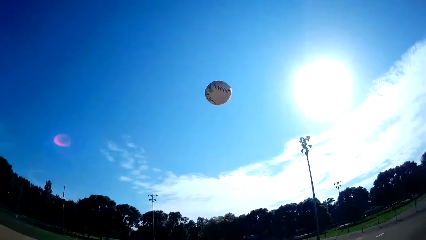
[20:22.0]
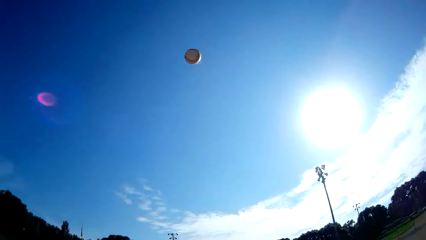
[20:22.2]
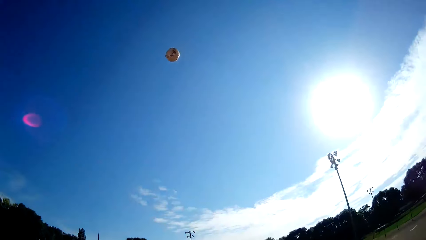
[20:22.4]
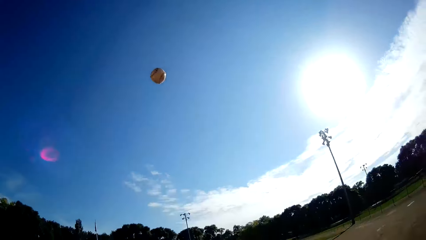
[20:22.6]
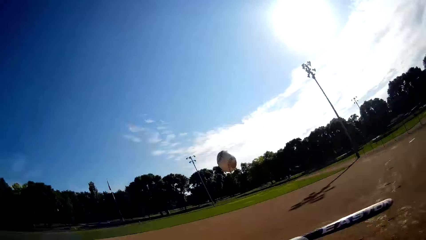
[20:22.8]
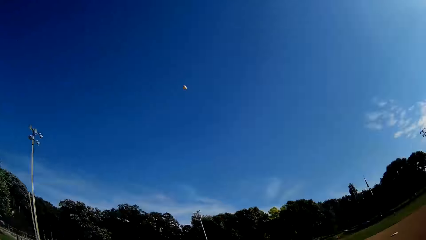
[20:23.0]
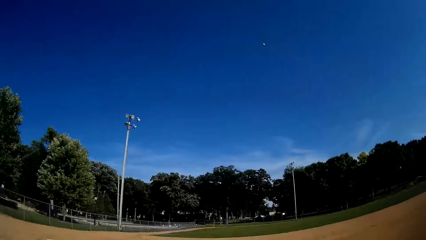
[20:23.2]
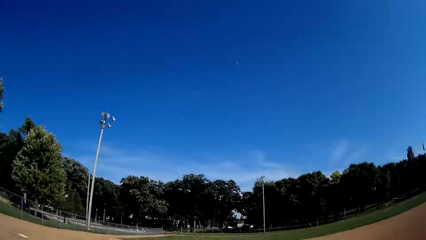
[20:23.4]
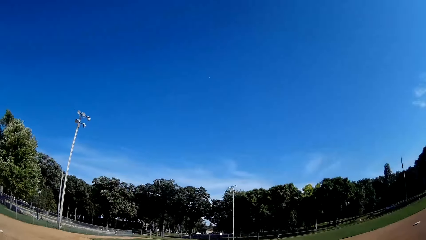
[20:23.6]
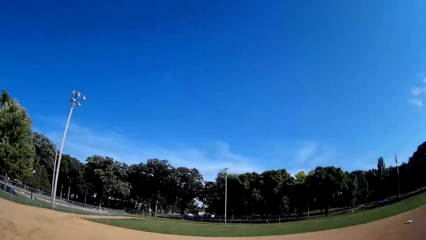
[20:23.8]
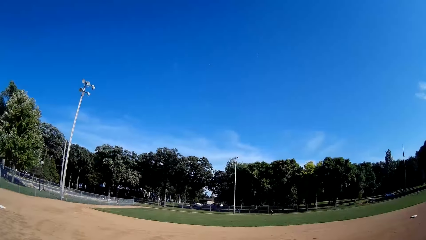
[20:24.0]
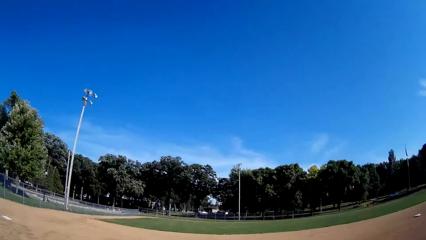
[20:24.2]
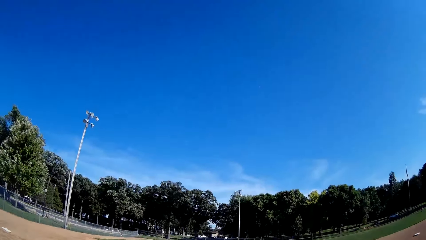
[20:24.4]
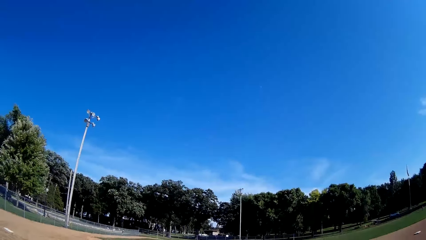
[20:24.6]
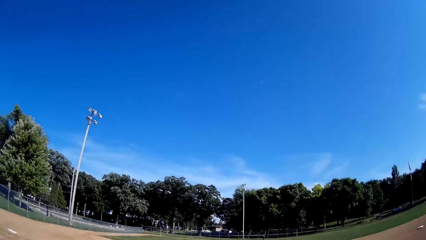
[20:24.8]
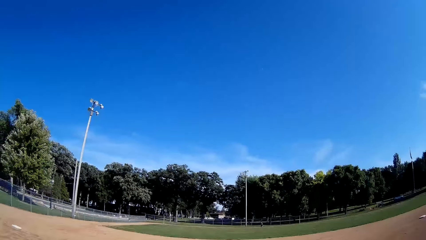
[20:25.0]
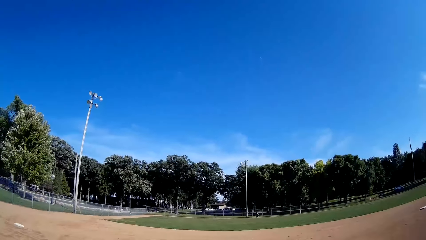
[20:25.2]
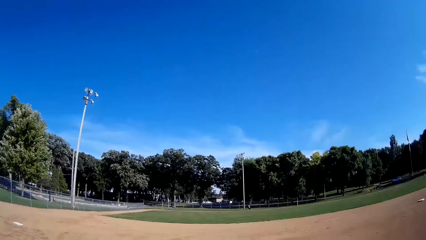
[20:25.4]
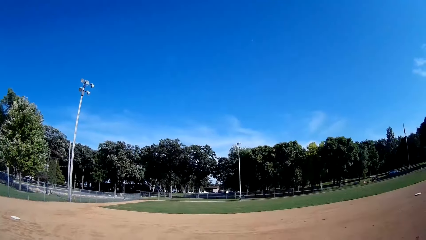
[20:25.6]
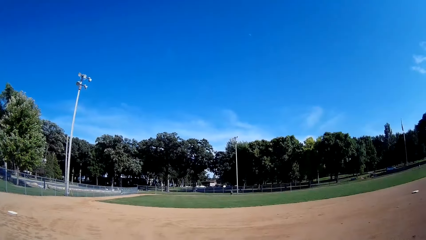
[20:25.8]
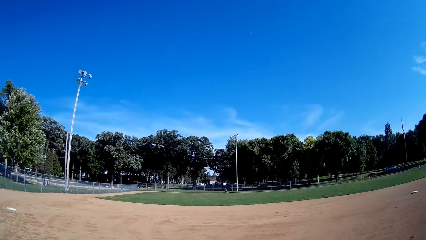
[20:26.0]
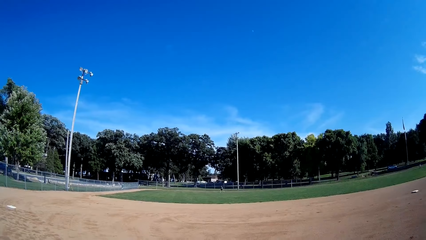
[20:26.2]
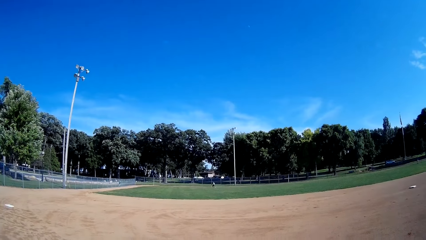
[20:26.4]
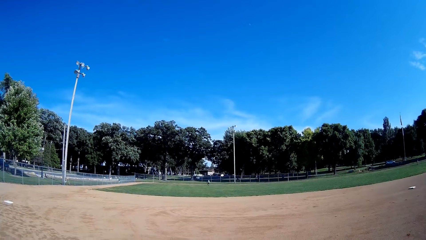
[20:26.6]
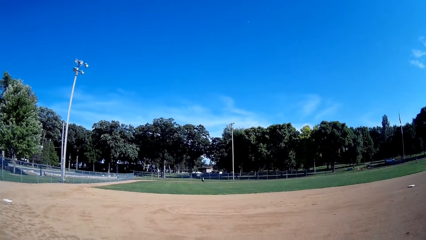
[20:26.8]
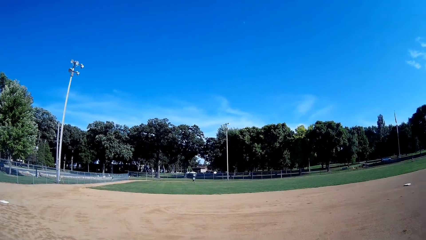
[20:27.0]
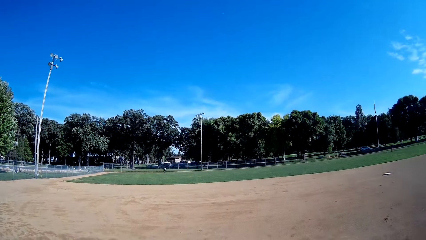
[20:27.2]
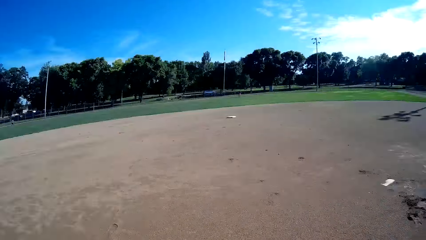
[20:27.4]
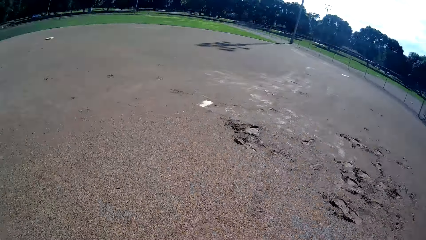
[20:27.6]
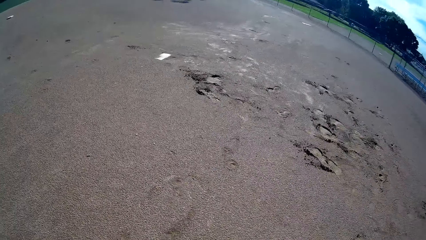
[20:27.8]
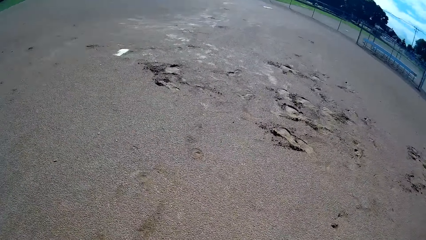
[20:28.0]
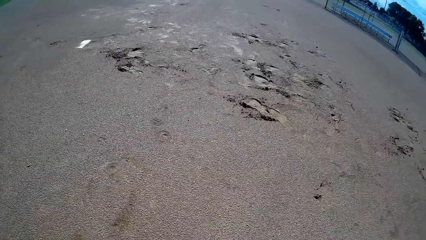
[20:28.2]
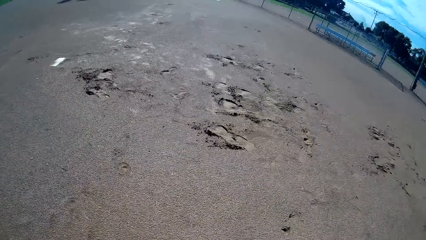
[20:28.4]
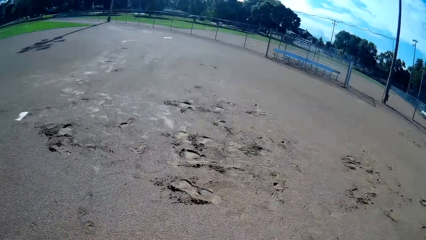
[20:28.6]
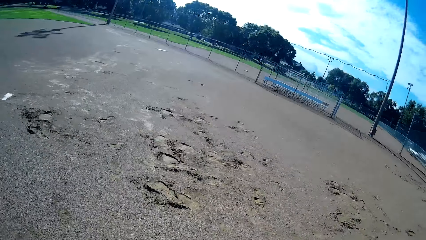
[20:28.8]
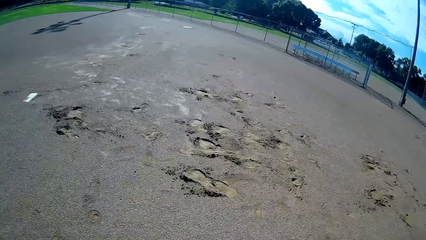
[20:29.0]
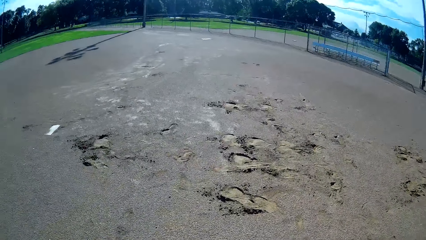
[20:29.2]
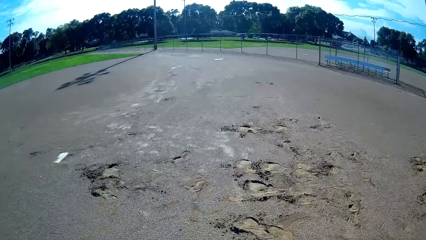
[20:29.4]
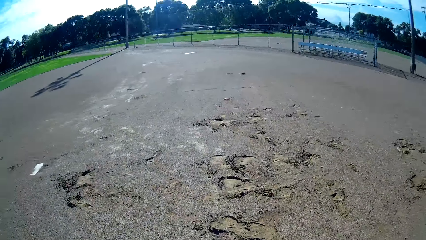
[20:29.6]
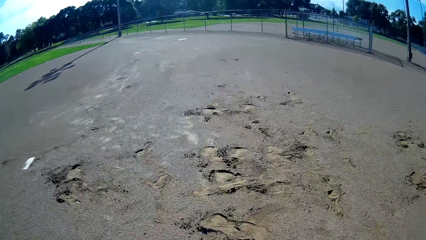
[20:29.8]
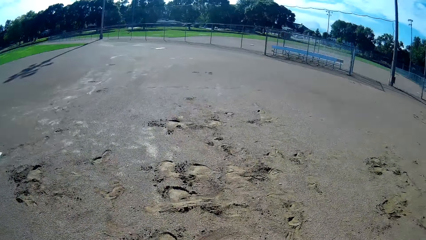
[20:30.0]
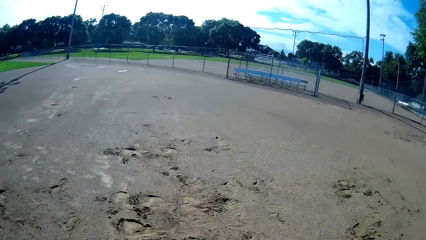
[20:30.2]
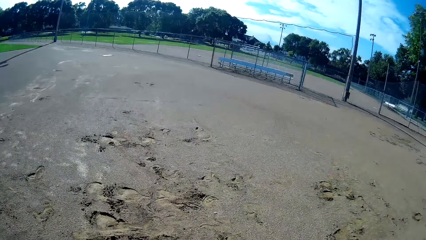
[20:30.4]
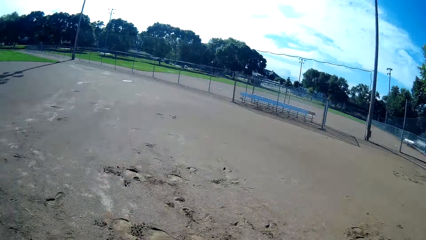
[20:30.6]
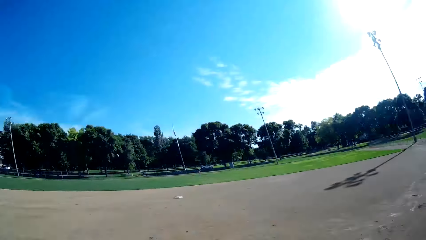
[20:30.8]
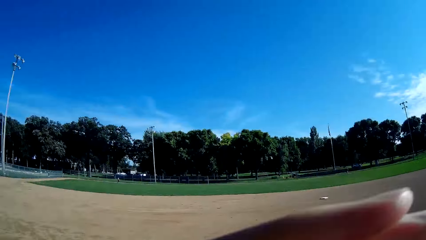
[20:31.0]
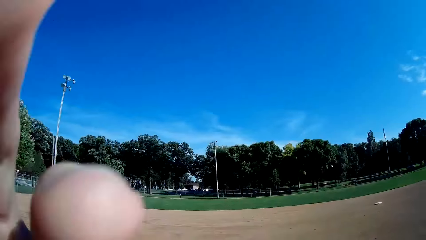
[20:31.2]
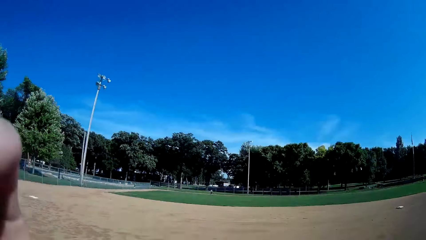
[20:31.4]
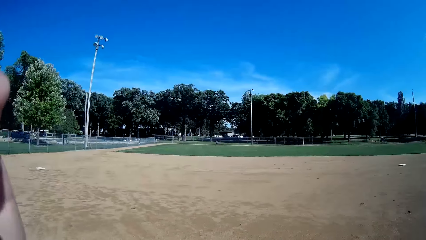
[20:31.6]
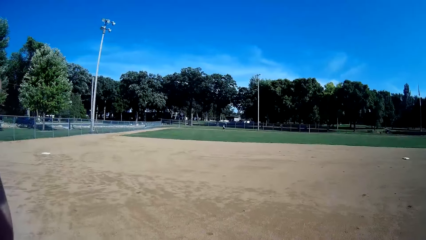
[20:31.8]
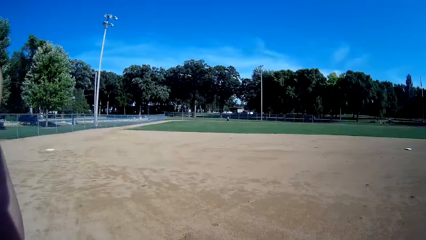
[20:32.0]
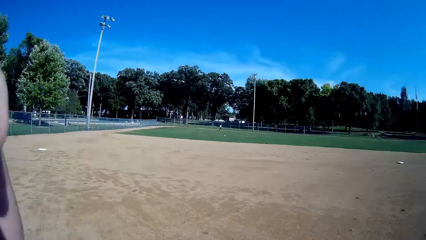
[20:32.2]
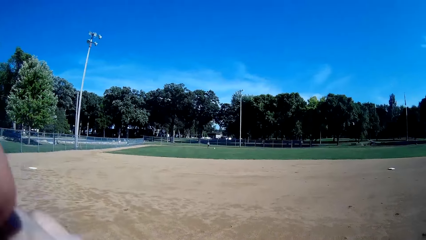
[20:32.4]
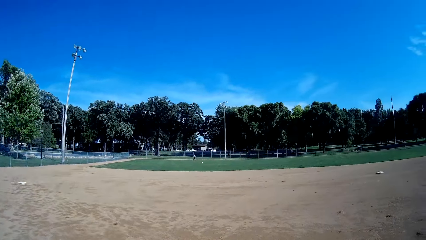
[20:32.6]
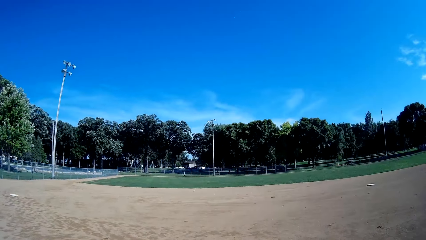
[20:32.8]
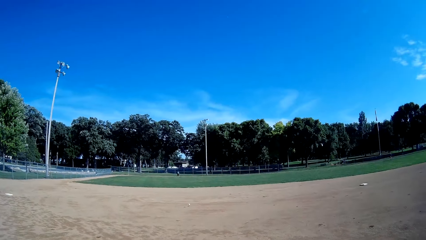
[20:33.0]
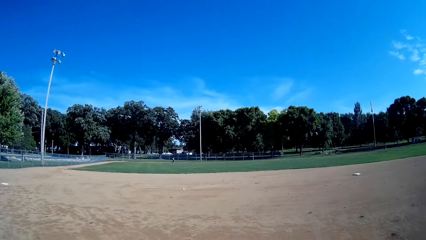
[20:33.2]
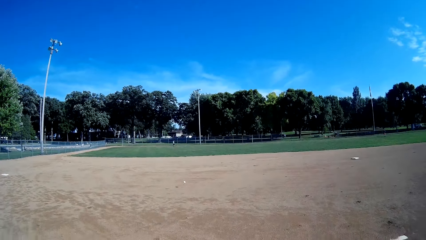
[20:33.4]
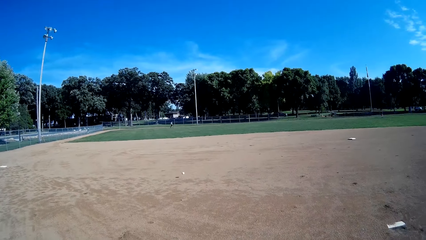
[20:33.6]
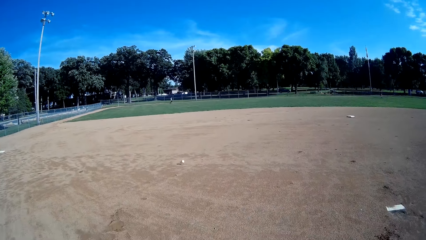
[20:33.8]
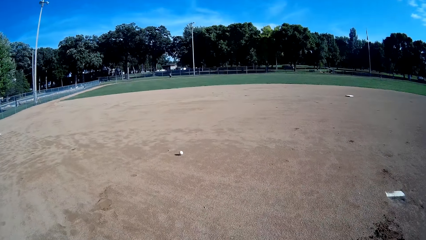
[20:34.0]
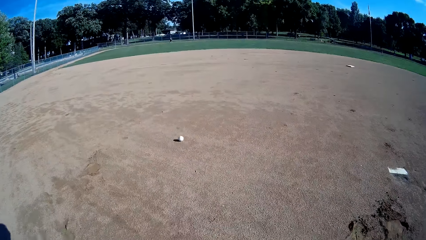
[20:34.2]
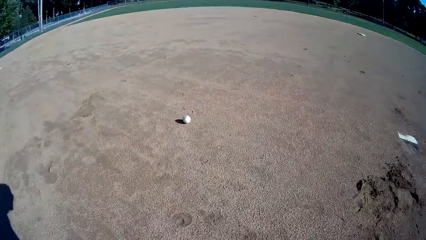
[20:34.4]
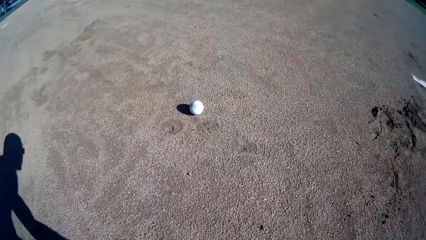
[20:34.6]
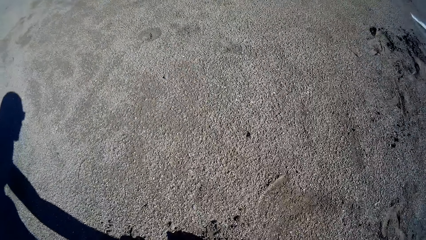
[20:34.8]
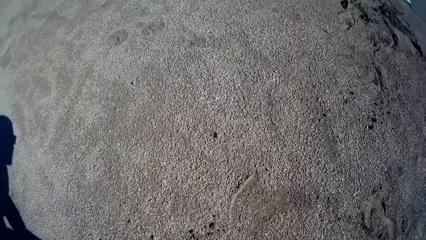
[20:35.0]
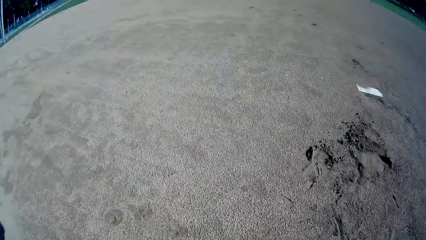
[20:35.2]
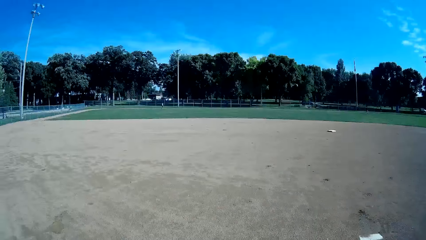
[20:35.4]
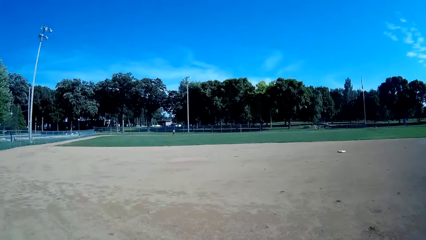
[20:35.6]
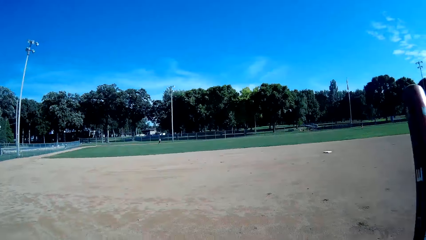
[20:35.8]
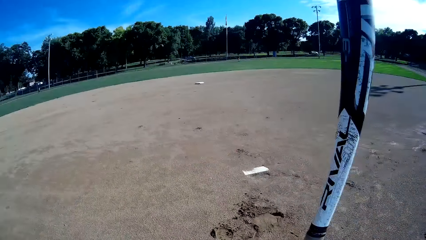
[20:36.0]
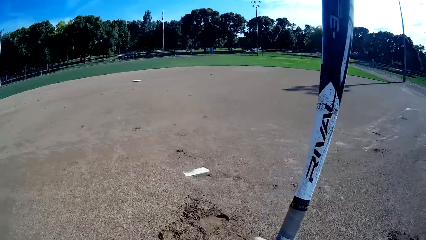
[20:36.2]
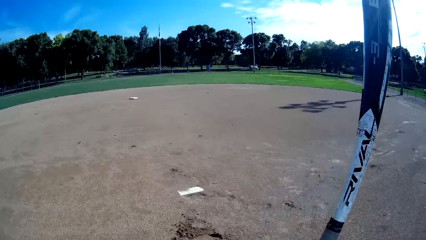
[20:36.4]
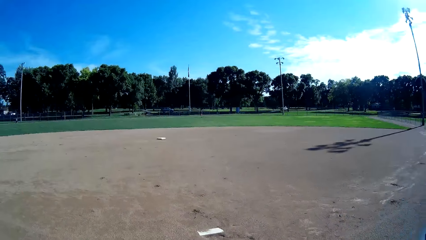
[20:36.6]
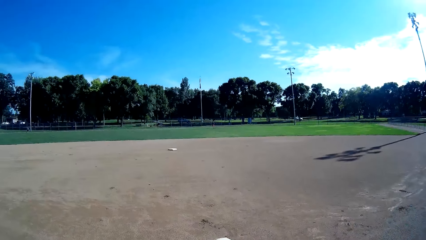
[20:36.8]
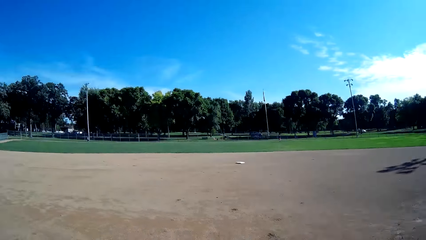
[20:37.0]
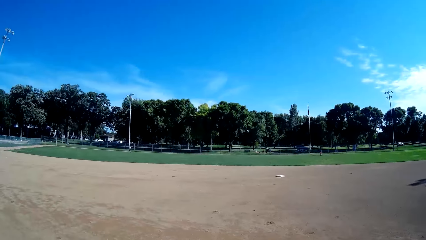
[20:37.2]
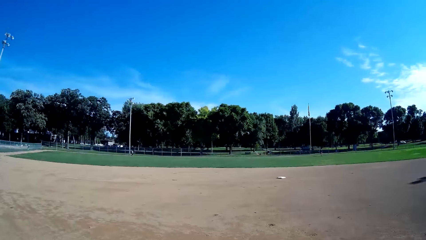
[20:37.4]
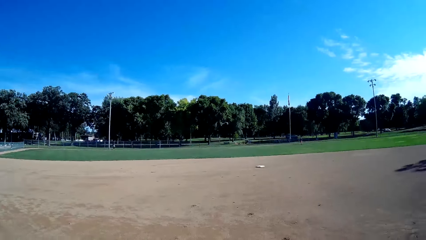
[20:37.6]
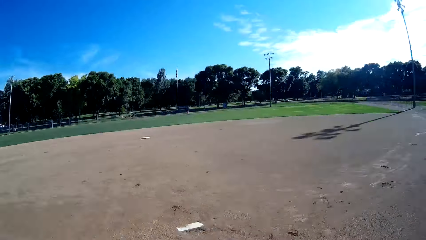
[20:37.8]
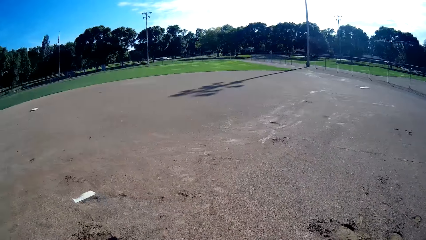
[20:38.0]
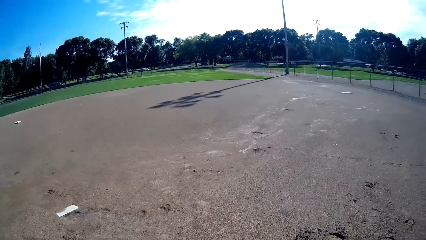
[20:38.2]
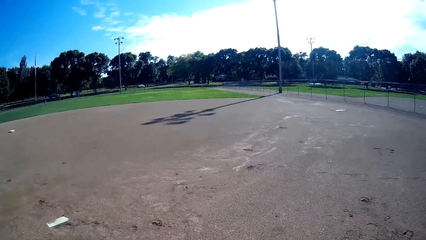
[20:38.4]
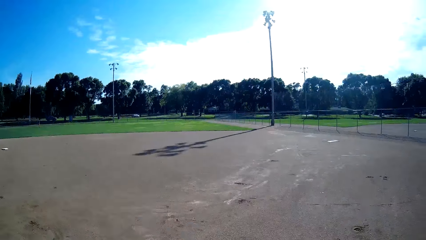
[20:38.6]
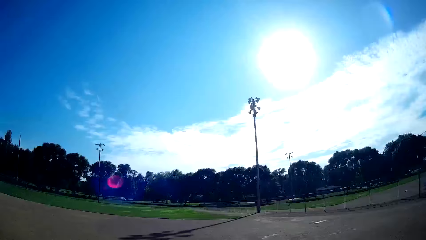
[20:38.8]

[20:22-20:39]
The camera wearer throws the baseball up. They hit the baseball with the baseball bat towards the man. They stare at the baseball. The man runs towards the baseball. The camera wearer stares around and walks around. The man throws the baseball to the camera wearer. The camera wearer stares around. They stop the baseball.
